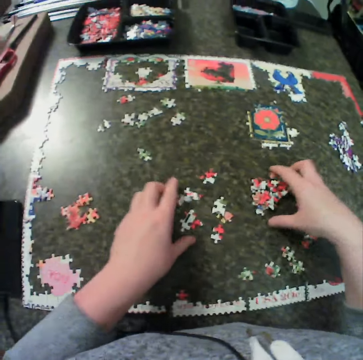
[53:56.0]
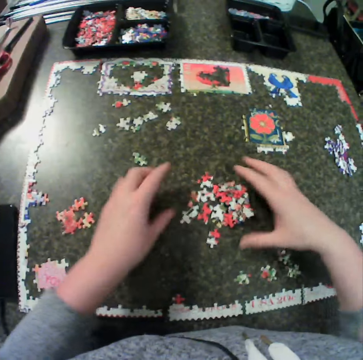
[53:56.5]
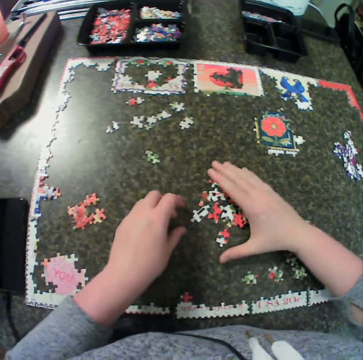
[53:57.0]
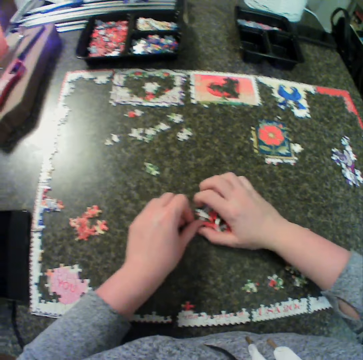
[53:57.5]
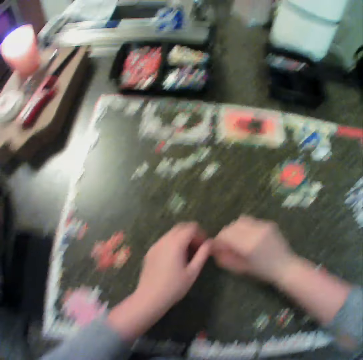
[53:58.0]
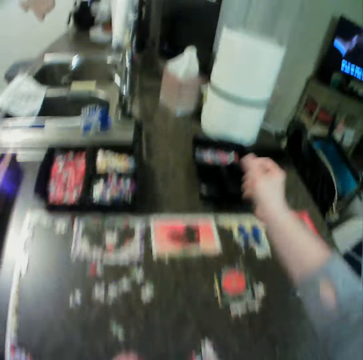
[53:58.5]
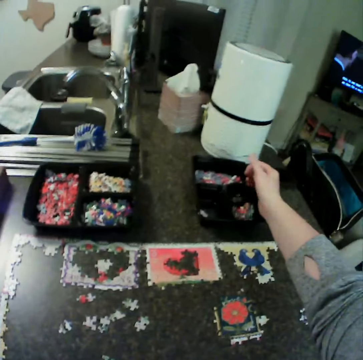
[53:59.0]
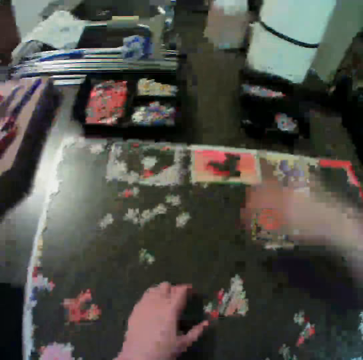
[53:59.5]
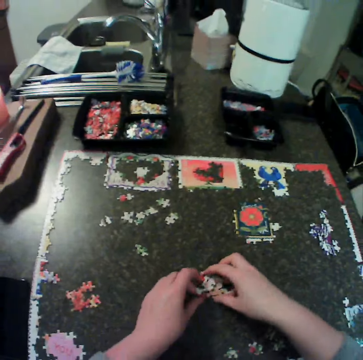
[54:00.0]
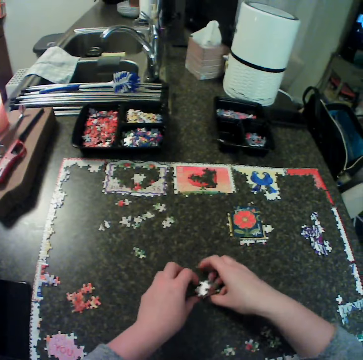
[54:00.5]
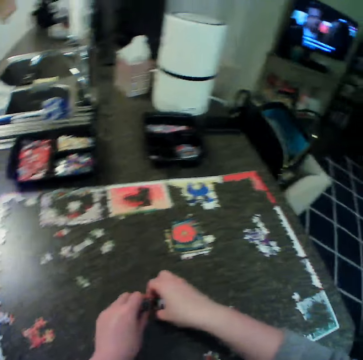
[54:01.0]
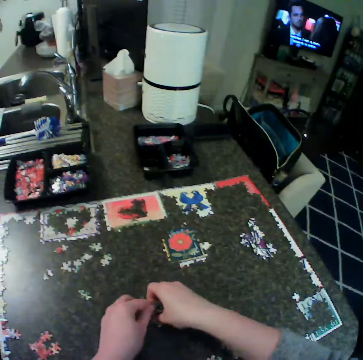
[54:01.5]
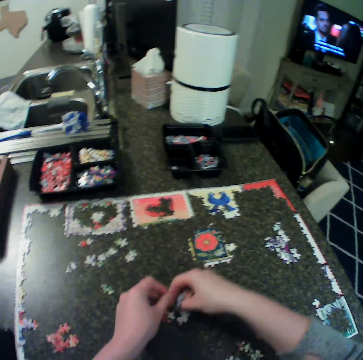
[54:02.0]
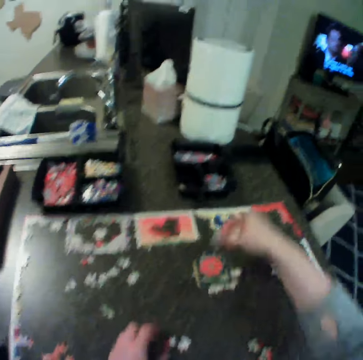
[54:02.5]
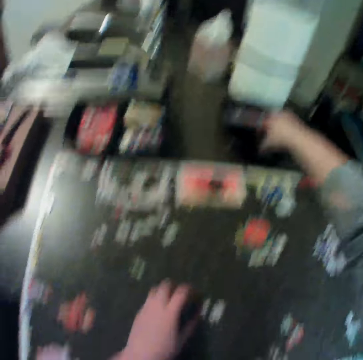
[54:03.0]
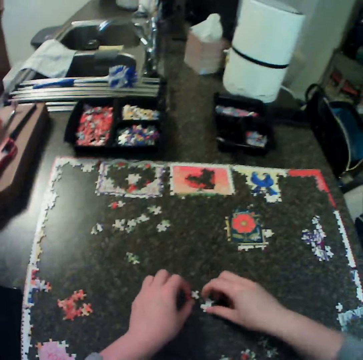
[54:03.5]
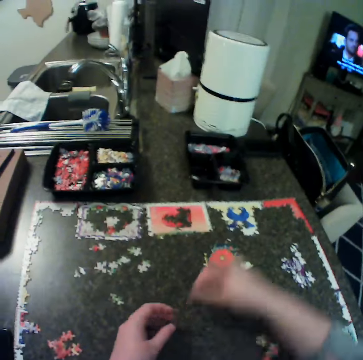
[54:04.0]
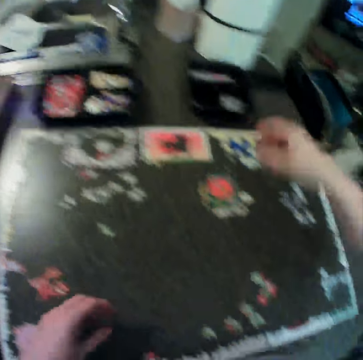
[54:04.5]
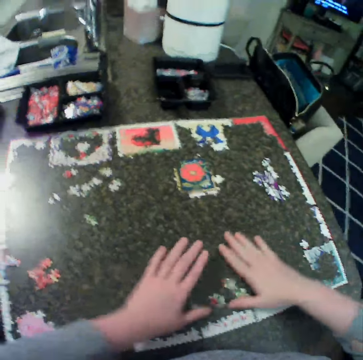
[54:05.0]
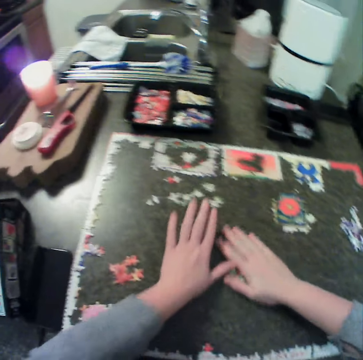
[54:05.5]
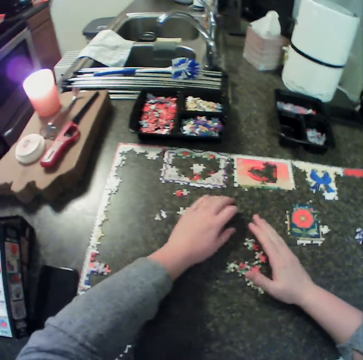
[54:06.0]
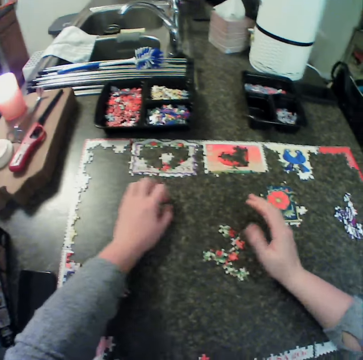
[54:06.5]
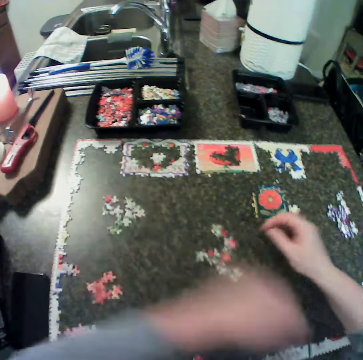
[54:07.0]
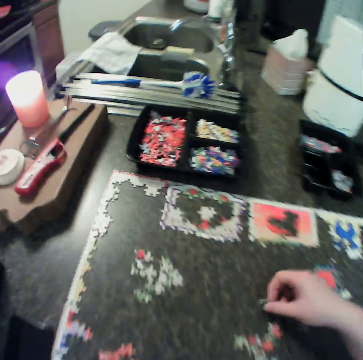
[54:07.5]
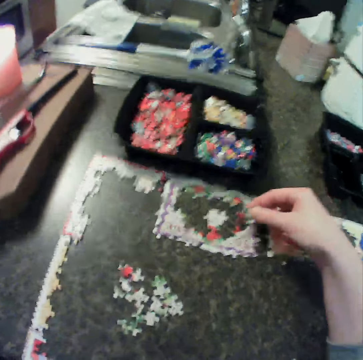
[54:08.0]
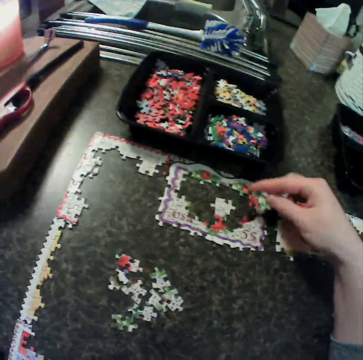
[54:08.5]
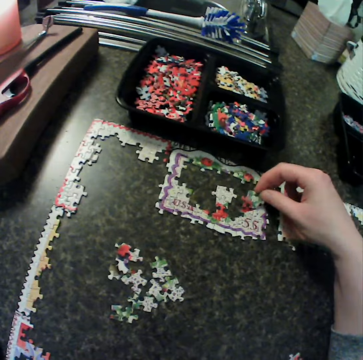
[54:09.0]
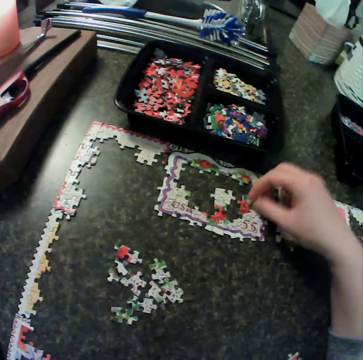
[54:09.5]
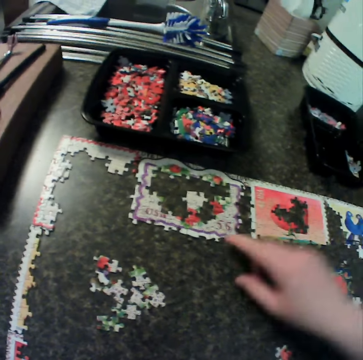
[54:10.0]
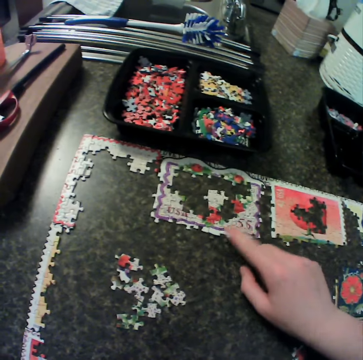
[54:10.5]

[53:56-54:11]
The camera wearer gathers puzzle pieces. They carry the puzzle from the table. They collect the puzzle pieces. They pour the puzzle in the container. They collect the puzzle pieces. They carry the puzzle from the table. They drop the puzzle pieces. They pick the puzzle piece. They pick the puzzle piece again. They hold the puzzle pieces with the other hand. They put the puzzle in the container. They move the puzzle pieces. They adjust the puzzle on the table. They move the puzzle pieces. They pick a piece from the table. They compare the puzzle pieces. They fix the piece to the puzzle on the table.

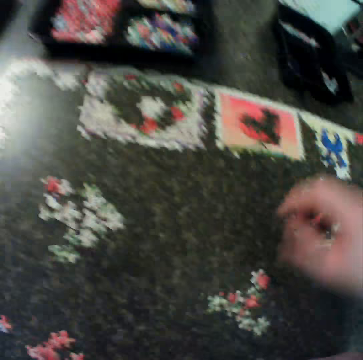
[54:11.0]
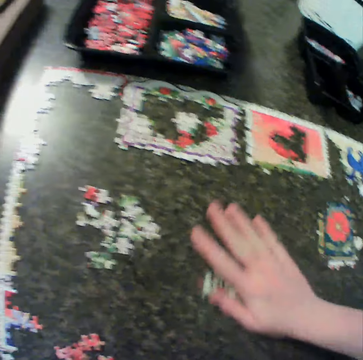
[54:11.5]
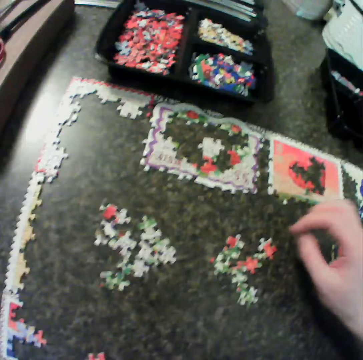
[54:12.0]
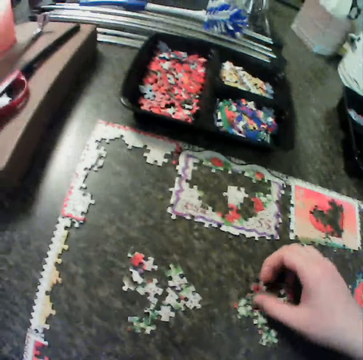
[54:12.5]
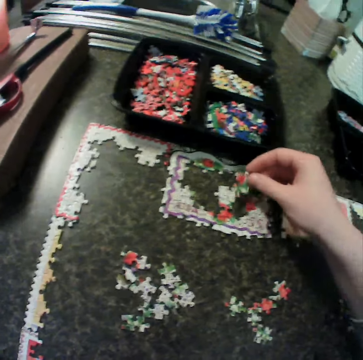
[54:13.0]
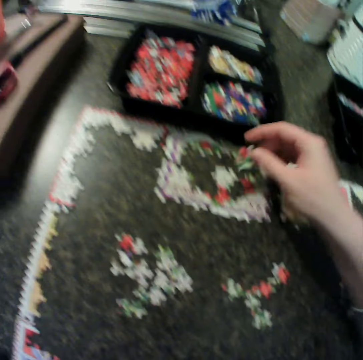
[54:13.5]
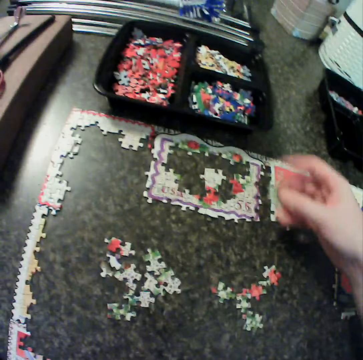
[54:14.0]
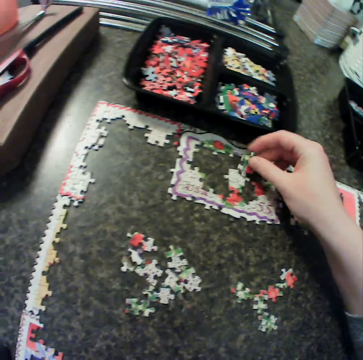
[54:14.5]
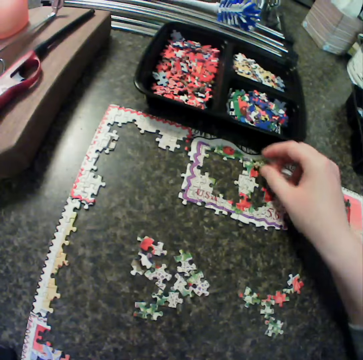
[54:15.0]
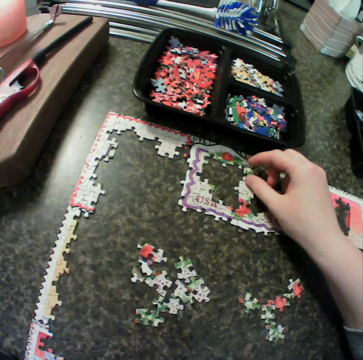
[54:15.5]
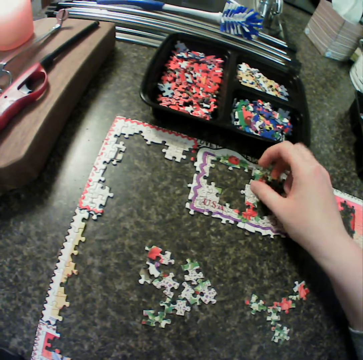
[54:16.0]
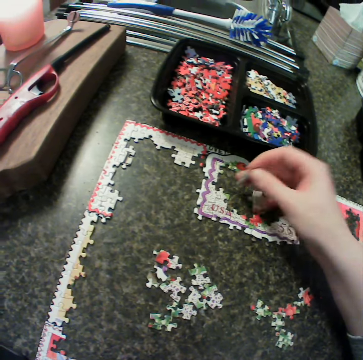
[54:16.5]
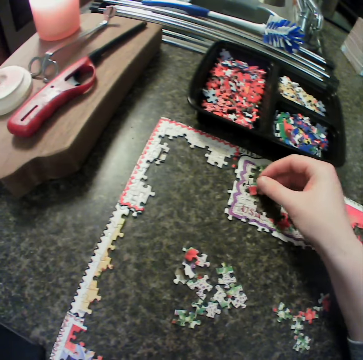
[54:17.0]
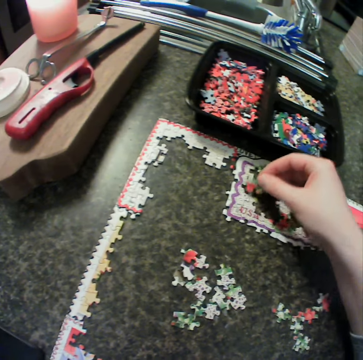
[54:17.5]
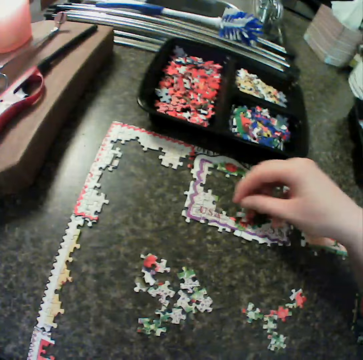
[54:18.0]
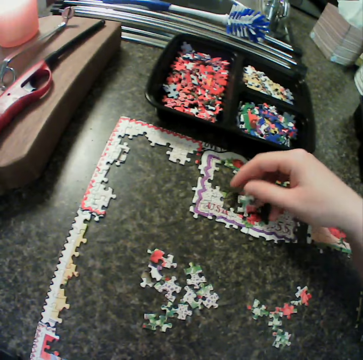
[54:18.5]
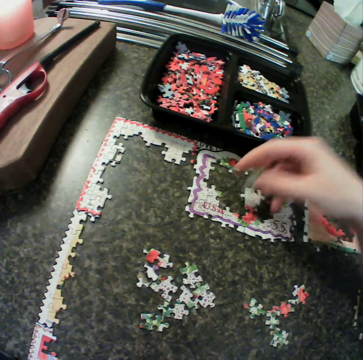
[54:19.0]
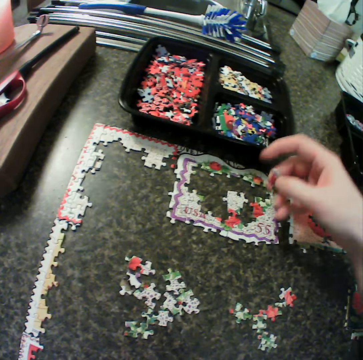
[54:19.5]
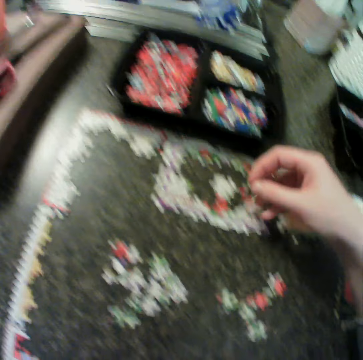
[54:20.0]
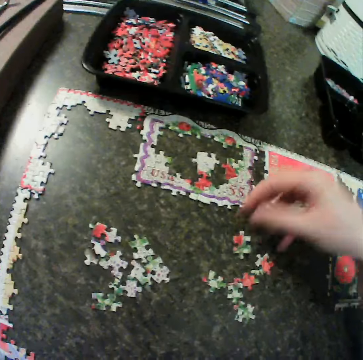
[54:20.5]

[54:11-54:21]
The camera wearer touches the jigsaw puzzle. They move puzzle pieces. They adjust the puzzle on the table. They pick puzzle pieces. They hold a piece from the table. They fit the puzzle pieces. They move a puzzle piece around and fit the puzzle piece. They lift the puzzle piece and fit the puzzle piece. They move the puzzle piece around and fit the puzzle piece. They move the puzzle piece around.

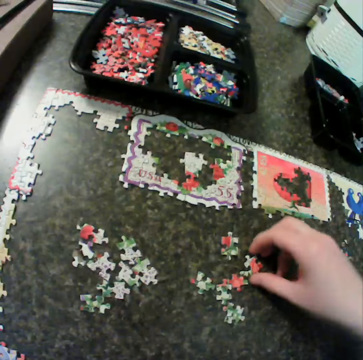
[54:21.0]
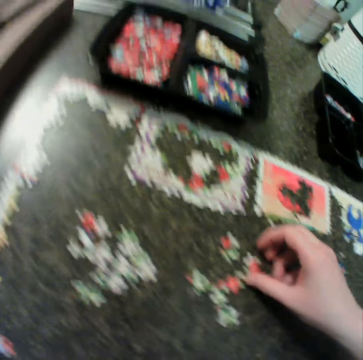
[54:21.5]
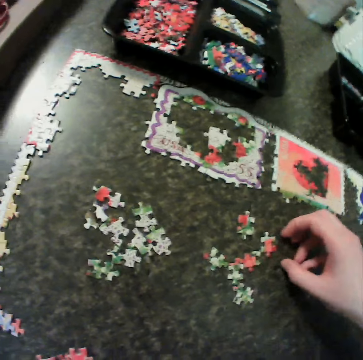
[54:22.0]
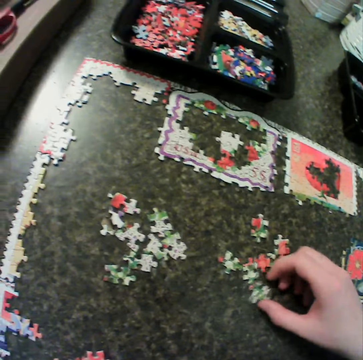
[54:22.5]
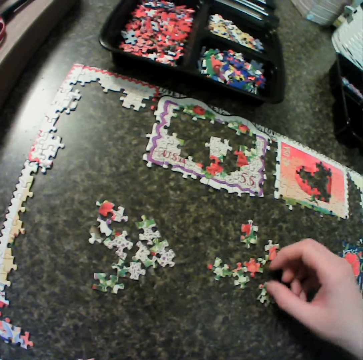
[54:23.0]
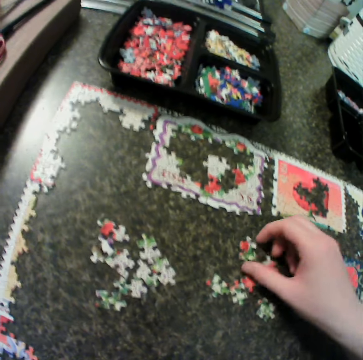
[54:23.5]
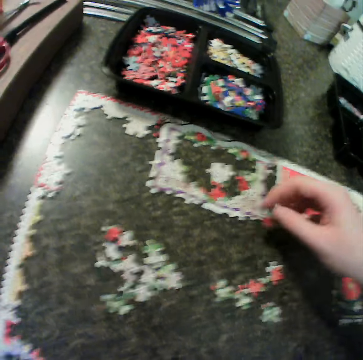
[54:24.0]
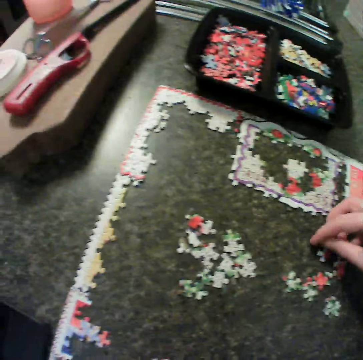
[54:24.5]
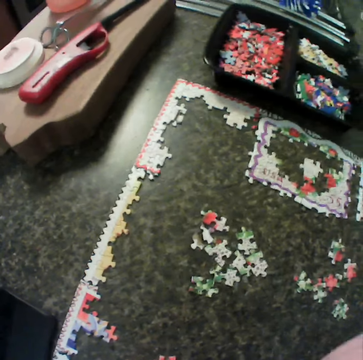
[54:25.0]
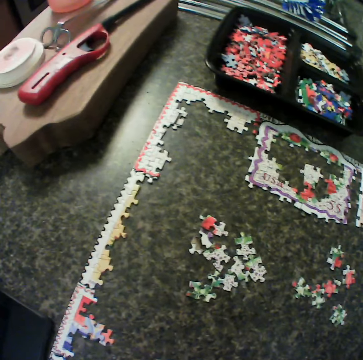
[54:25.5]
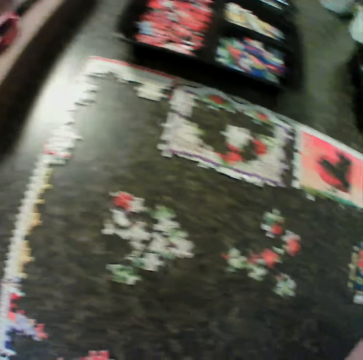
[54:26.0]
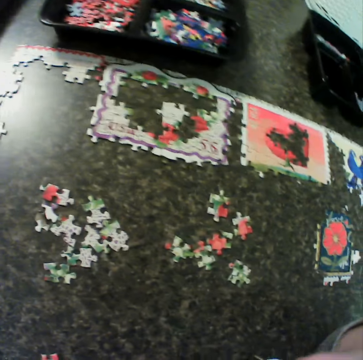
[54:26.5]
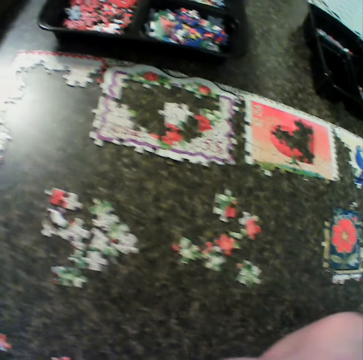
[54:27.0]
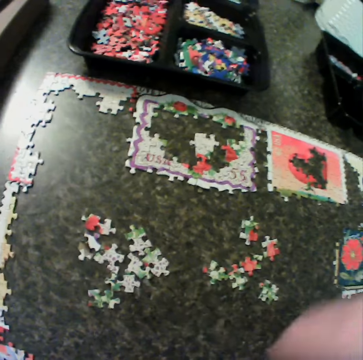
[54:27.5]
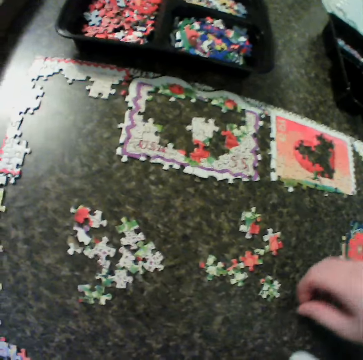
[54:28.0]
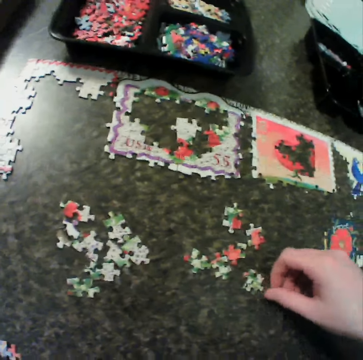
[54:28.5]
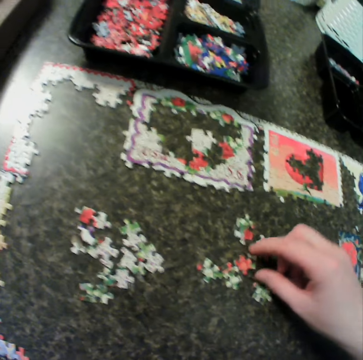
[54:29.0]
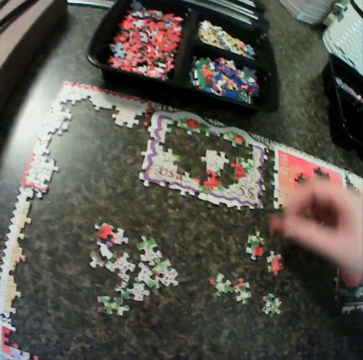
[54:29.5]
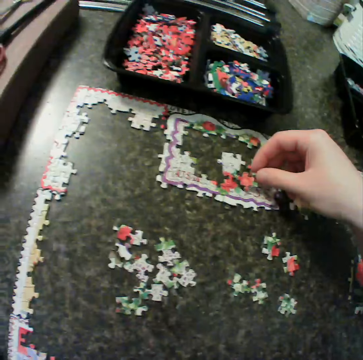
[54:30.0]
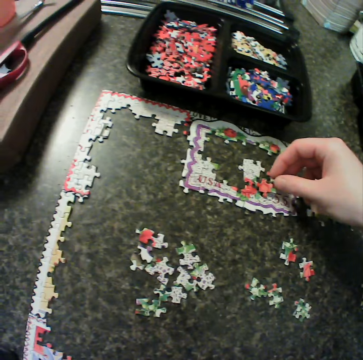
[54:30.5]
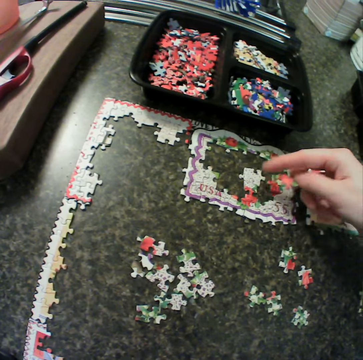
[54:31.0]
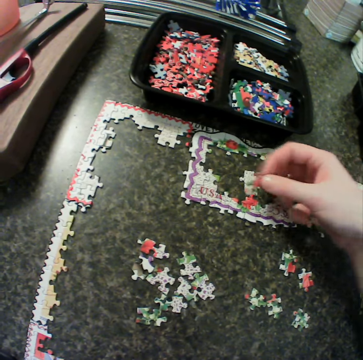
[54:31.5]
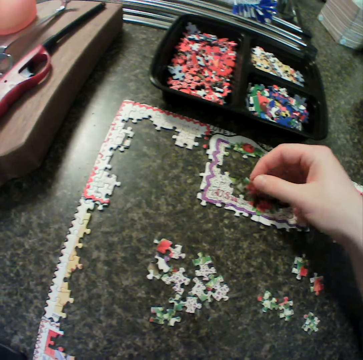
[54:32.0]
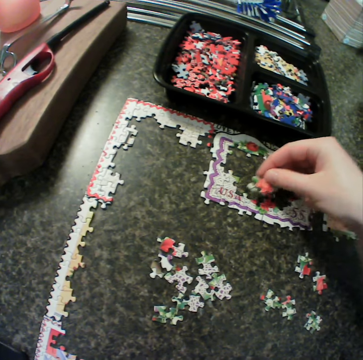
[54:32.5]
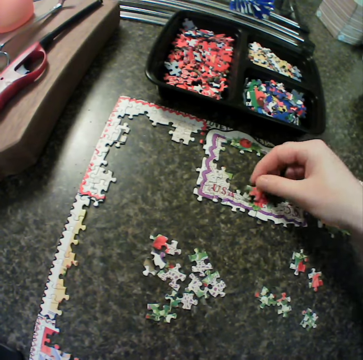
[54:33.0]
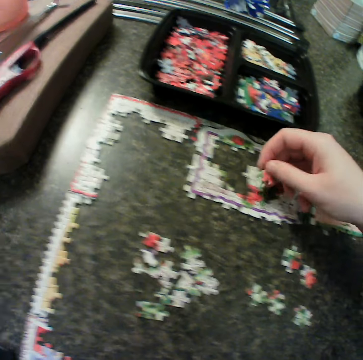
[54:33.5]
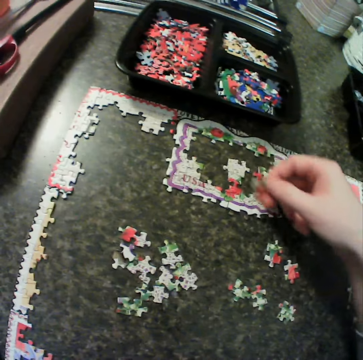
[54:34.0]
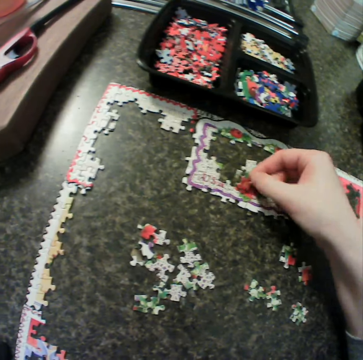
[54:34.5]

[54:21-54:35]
The camera wearer drops a puzzle piece. They move the puzzle piece. They touch a piece from the table. They move the puzzle piece. They touch the puzzle piece. They pick a piece from the table. They drop the piece on the table. They move their right hand. They touch the puzzle piece. They pick a piece from the table. They fit the puzzle piece, turn the puzzle piece and move the puzzle piece. They fix the puzzle together. They turn the puzzle piece and fit the puzzle piece. They move the puzzle piece away and fit the puzzle piece. They turn the puzzle piece and move the puzzle piece around.
